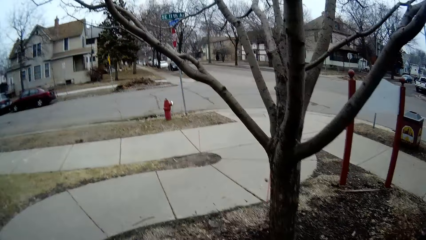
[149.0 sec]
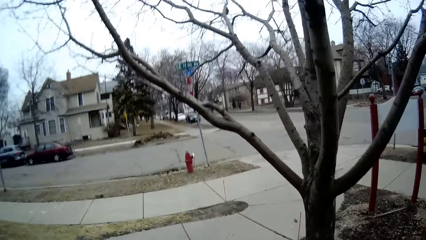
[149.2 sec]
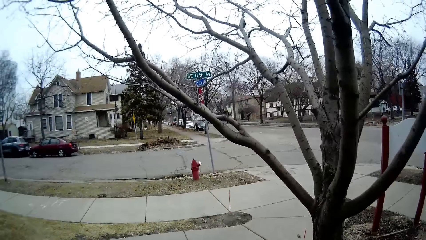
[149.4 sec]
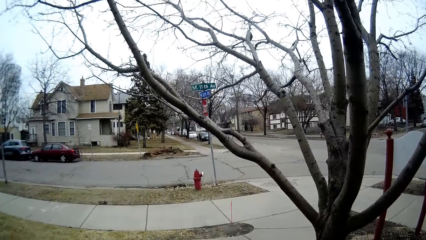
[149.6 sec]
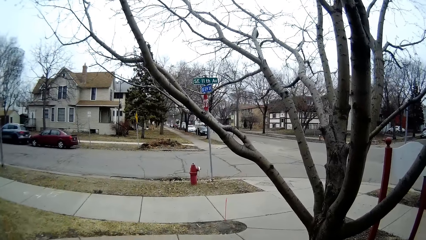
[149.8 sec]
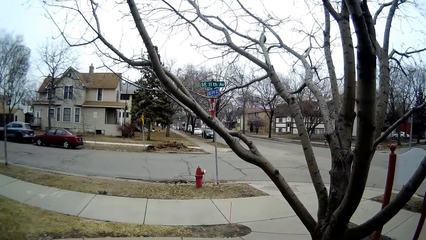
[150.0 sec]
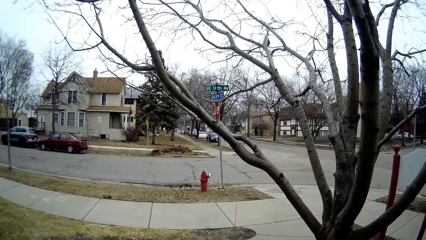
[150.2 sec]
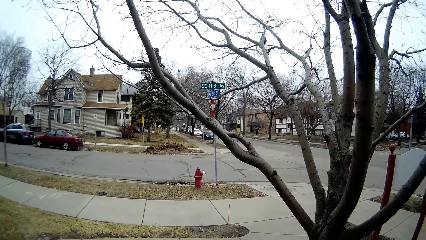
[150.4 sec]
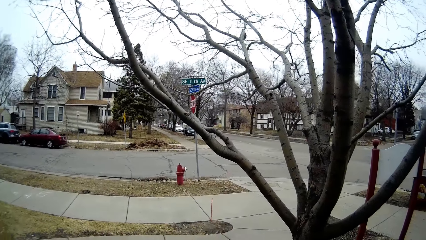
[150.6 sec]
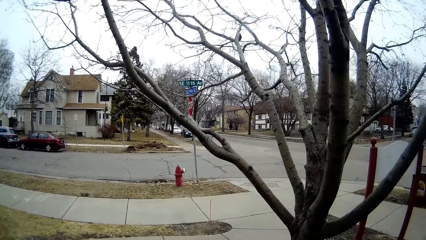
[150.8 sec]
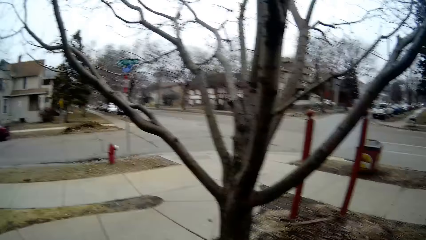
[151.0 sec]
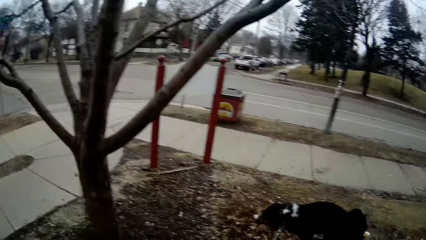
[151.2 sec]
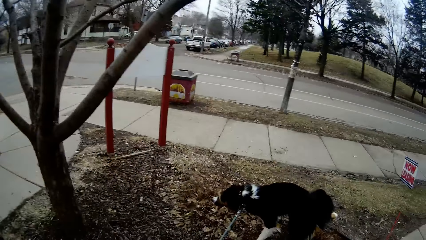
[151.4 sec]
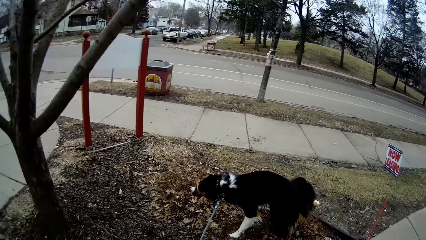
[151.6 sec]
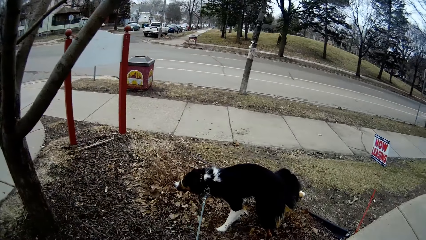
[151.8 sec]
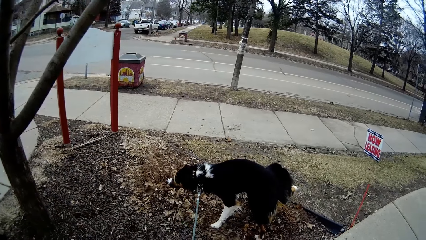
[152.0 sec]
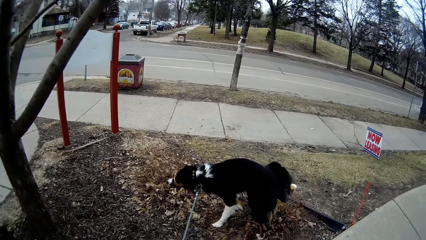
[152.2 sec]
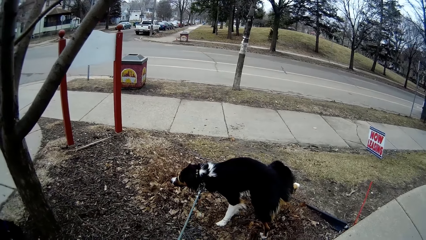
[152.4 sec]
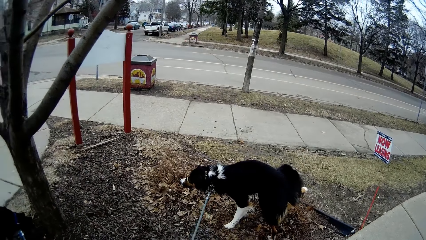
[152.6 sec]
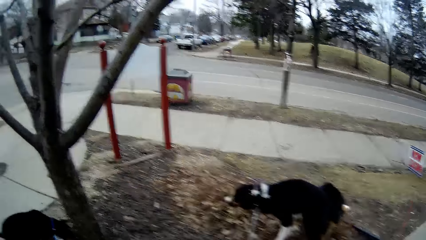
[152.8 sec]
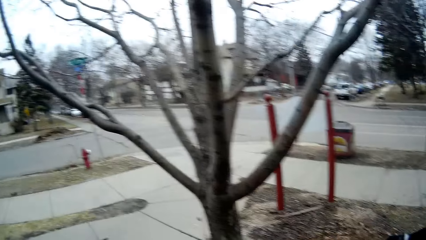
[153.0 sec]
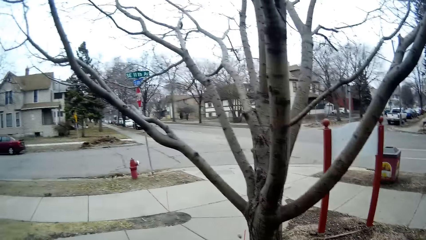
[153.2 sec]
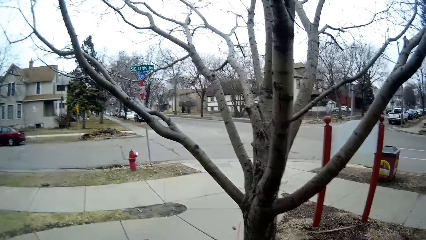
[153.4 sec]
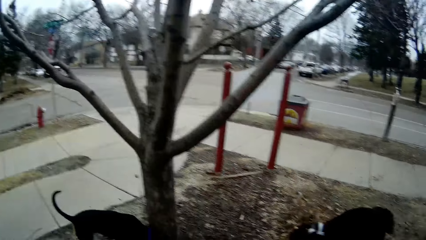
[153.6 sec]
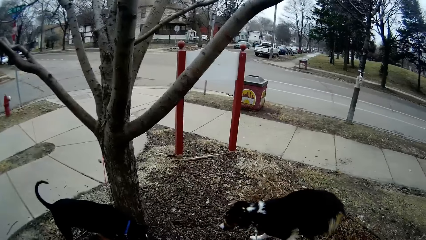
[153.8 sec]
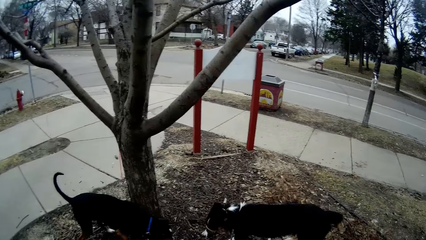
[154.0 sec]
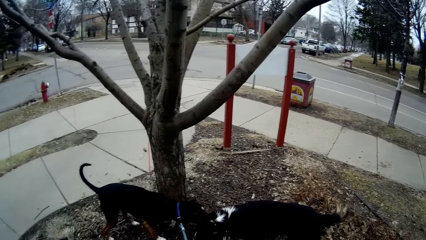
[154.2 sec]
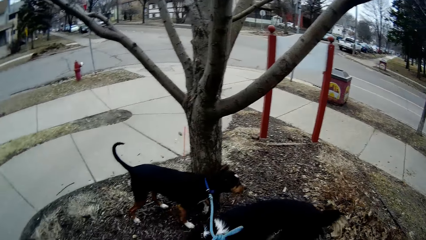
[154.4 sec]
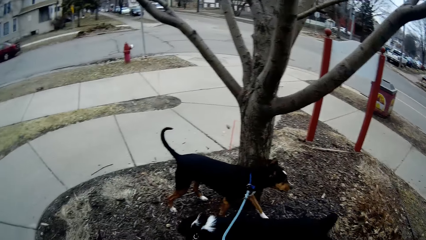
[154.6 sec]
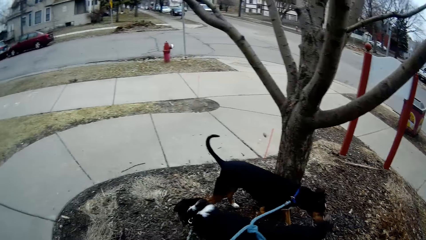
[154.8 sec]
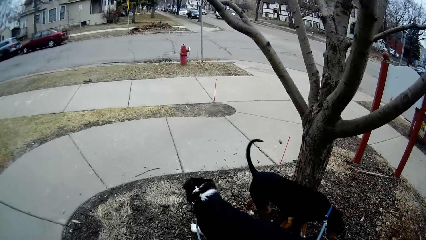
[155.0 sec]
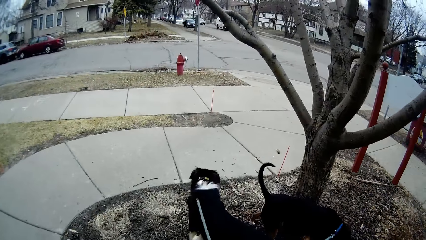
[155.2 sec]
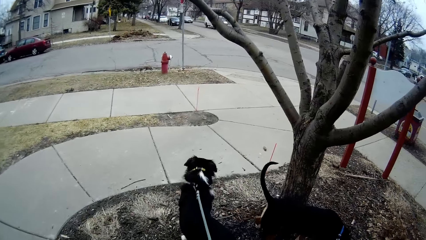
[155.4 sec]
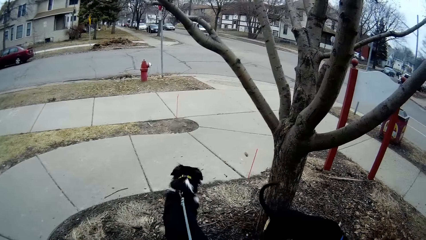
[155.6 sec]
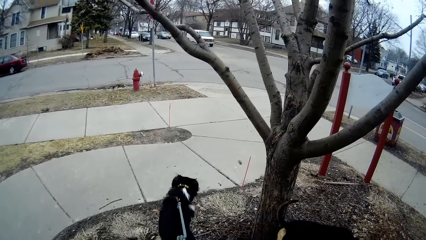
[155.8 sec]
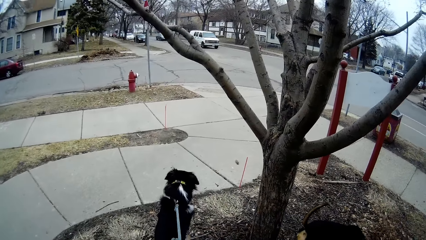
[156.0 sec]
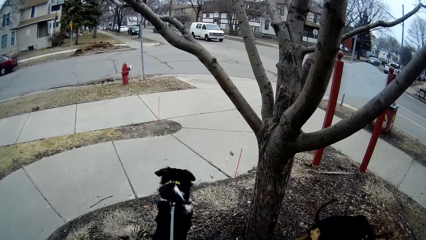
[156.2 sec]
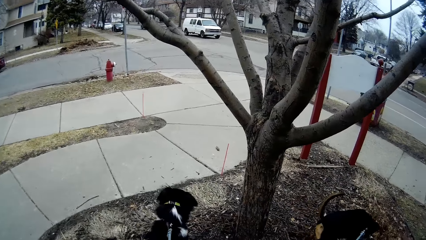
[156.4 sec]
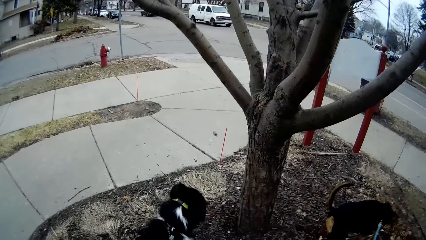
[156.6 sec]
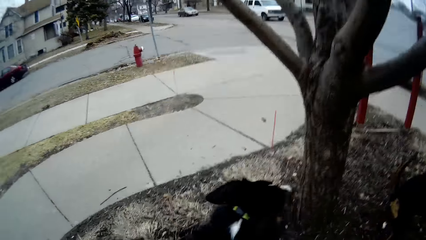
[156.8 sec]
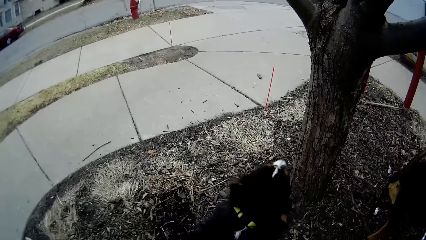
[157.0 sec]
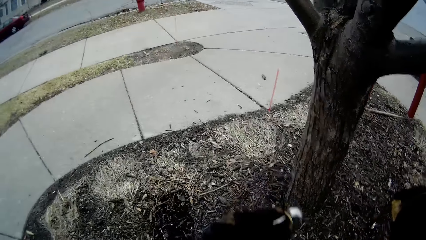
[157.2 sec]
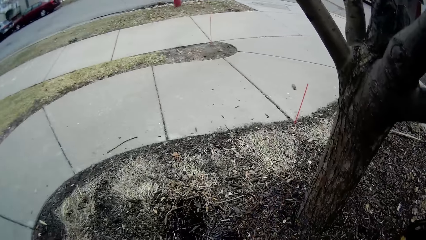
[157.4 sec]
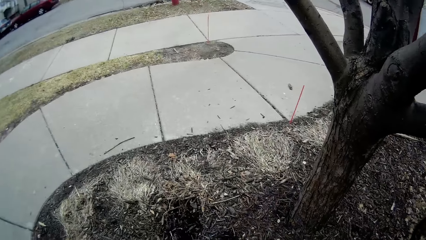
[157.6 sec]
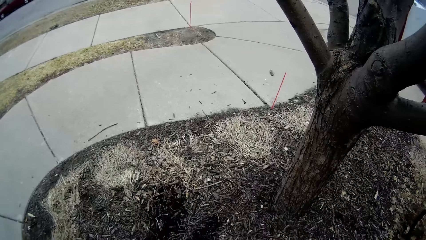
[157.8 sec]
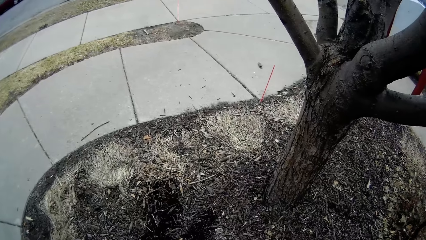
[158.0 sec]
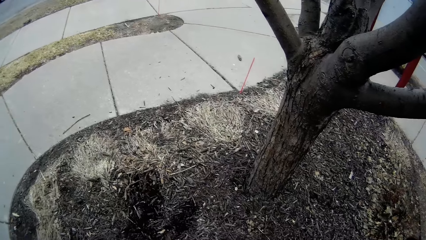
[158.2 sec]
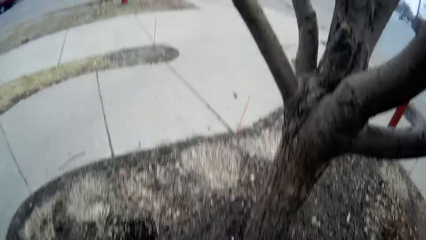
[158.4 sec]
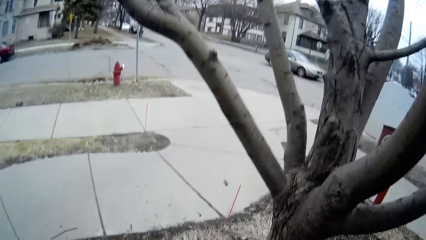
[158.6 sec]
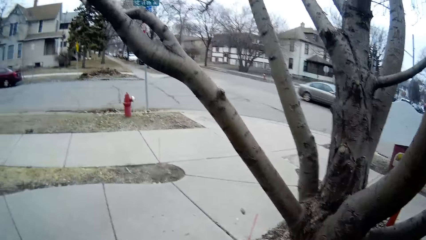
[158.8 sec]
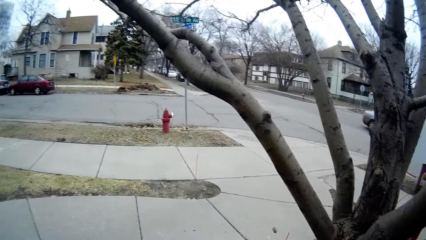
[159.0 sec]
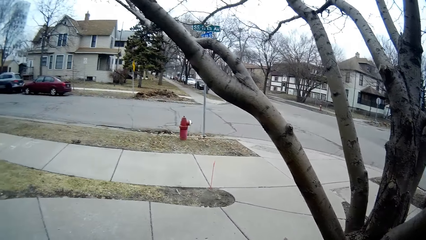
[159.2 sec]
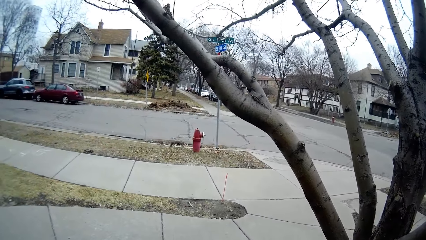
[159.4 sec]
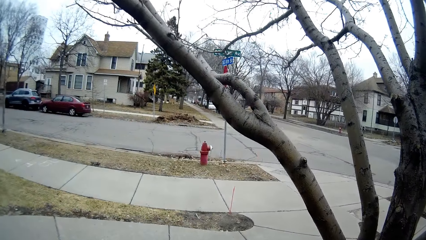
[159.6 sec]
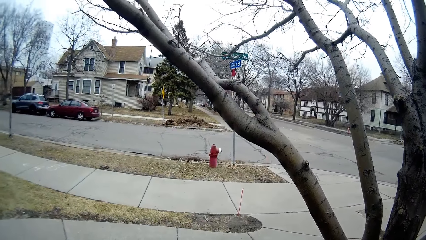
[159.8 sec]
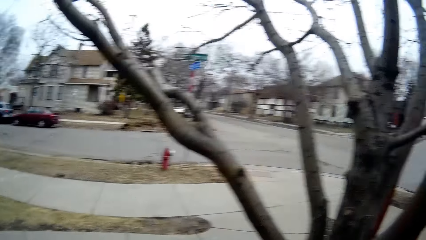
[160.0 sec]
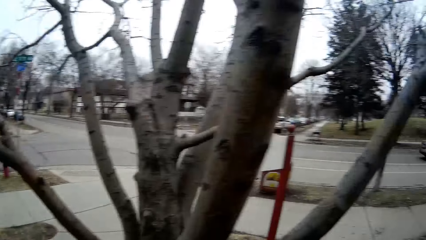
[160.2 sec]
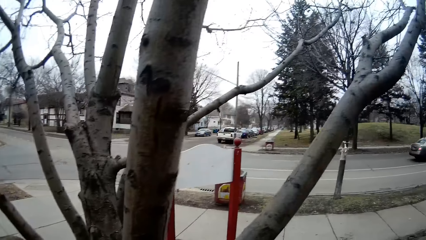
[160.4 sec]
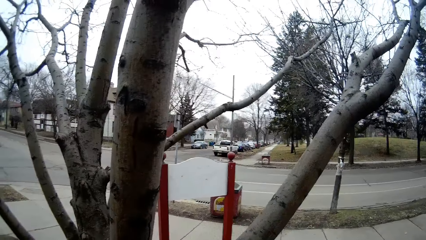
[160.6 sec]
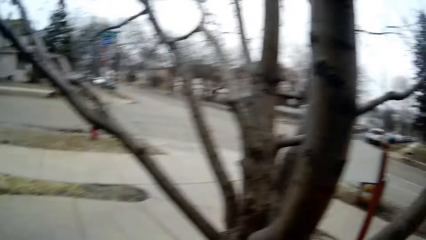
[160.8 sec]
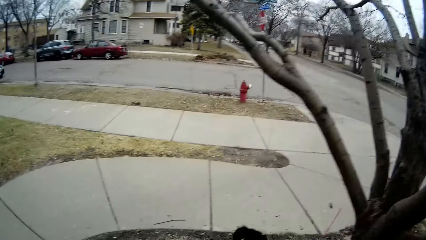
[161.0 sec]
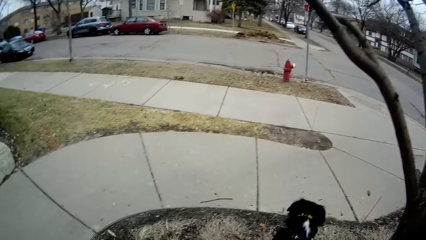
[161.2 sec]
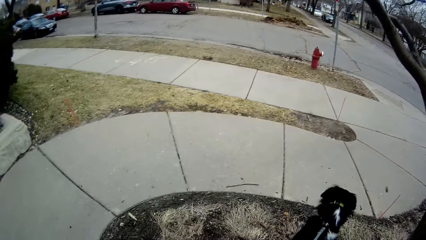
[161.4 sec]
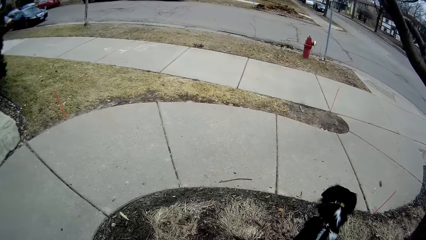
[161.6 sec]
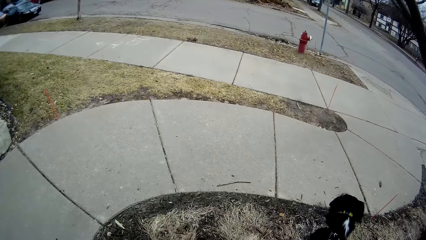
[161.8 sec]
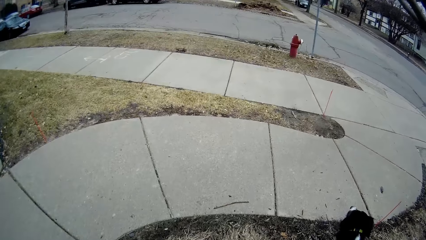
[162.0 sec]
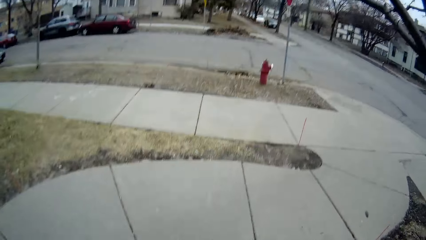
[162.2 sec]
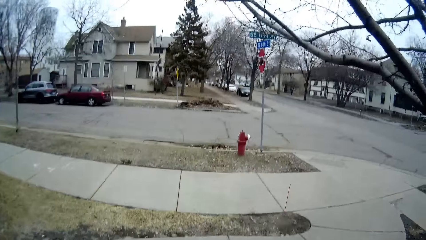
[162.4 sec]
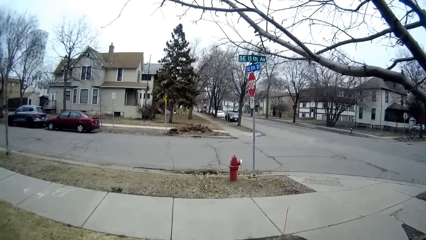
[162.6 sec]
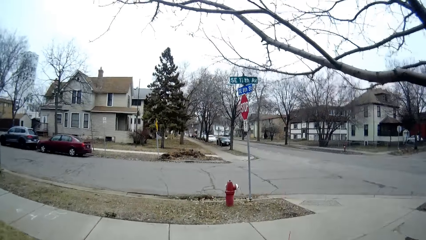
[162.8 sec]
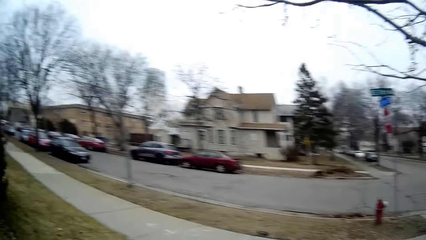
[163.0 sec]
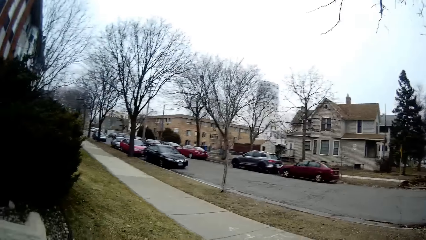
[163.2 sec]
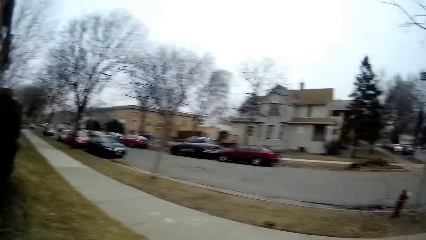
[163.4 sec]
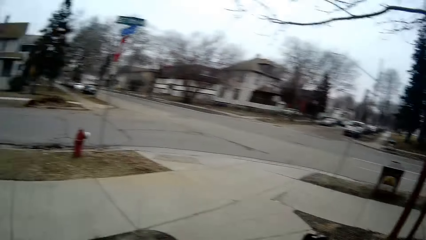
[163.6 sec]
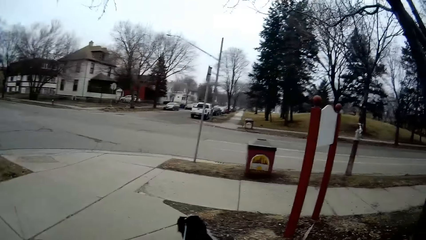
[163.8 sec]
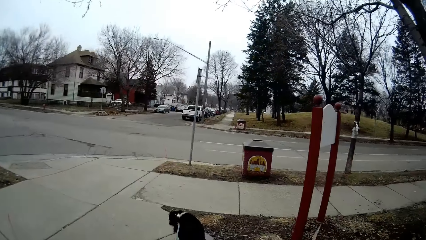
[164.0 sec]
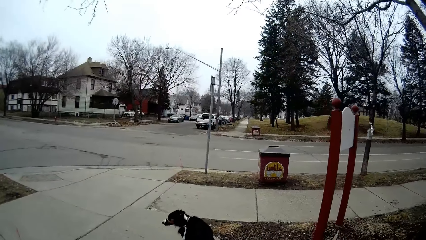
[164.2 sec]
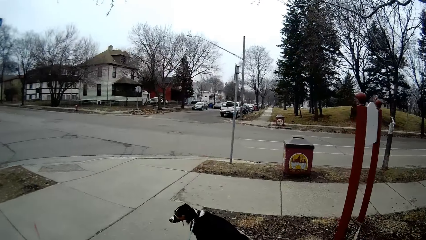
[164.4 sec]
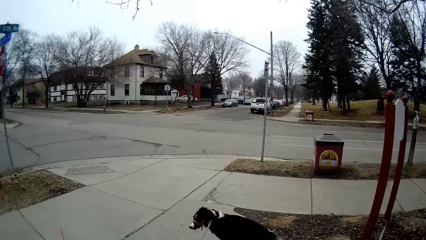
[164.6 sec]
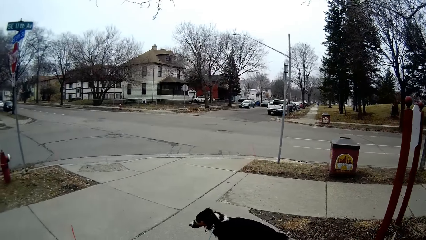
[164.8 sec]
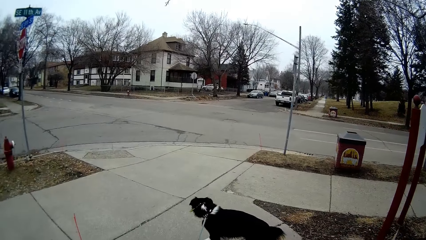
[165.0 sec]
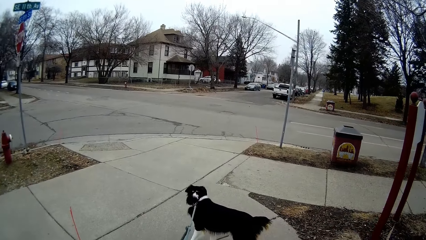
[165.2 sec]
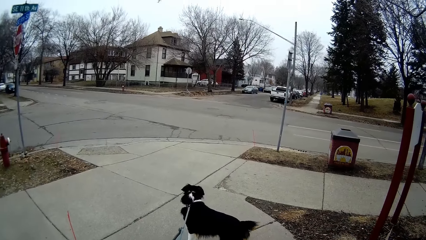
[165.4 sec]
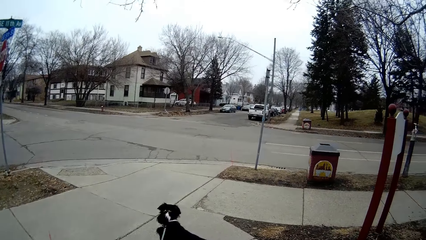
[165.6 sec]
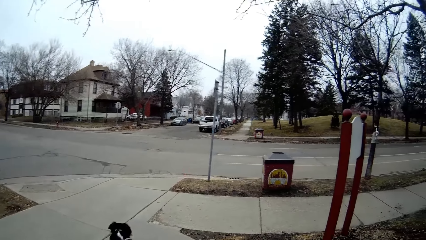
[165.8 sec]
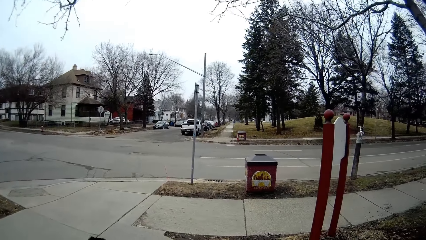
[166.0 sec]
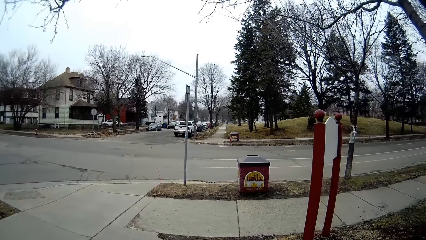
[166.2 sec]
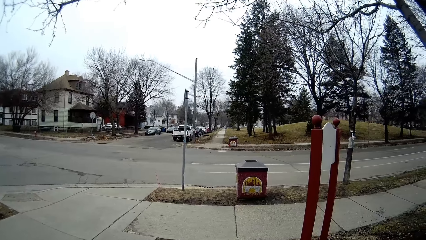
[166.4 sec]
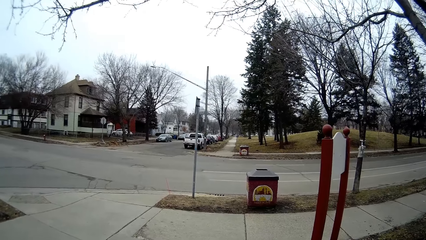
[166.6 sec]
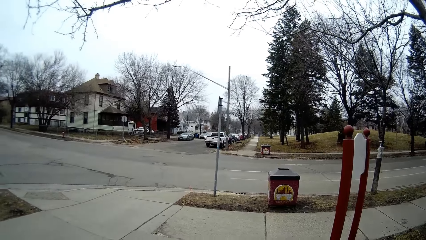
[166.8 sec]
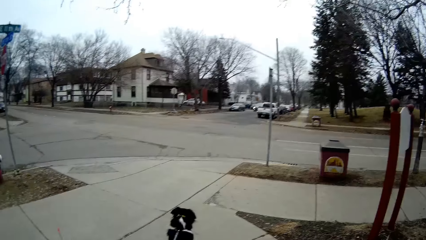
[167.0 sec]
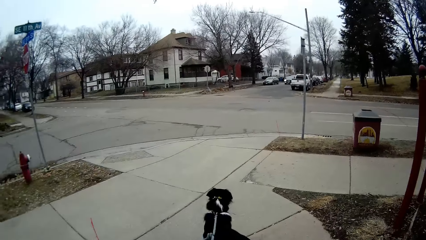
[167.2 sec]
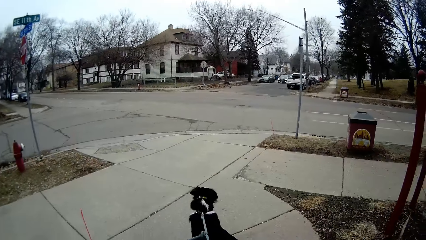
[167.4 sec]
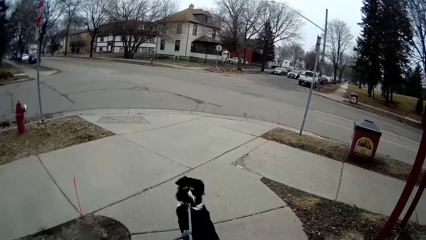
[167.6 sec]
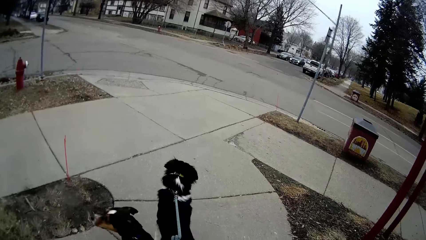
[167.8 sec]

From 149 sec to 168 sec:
A dog pees by a bush. The camera wearer plays with the dogs near the tree. They look at a white car. They look at a grey car.
